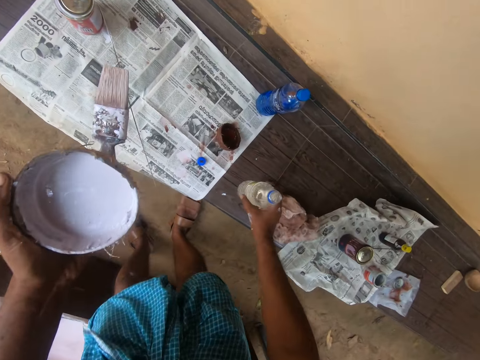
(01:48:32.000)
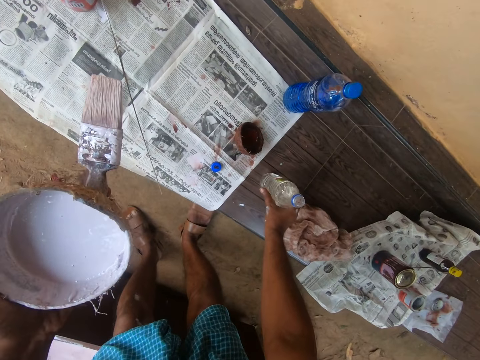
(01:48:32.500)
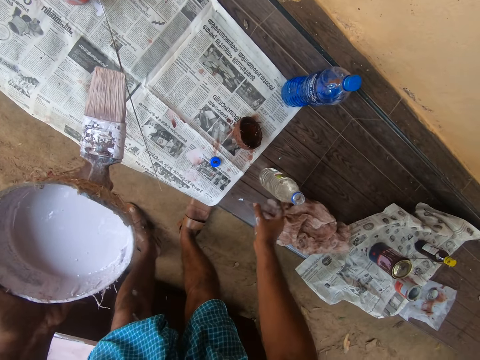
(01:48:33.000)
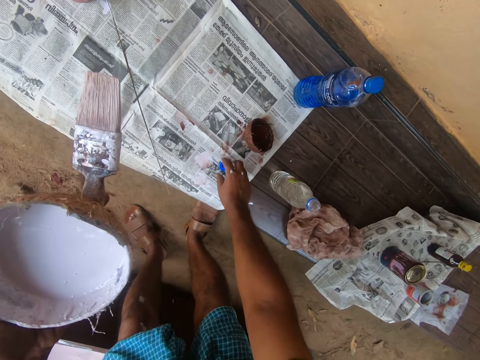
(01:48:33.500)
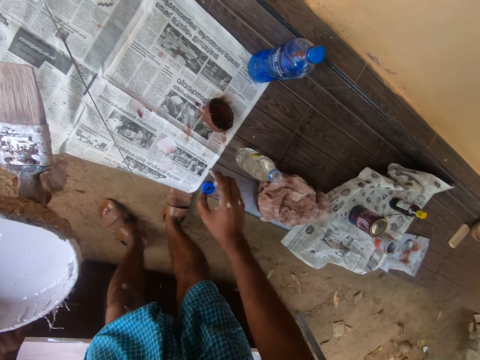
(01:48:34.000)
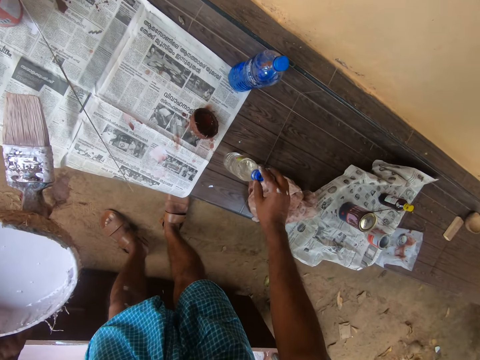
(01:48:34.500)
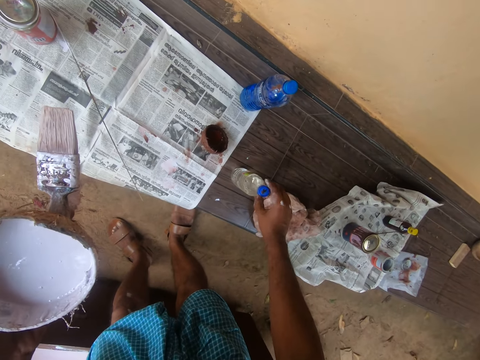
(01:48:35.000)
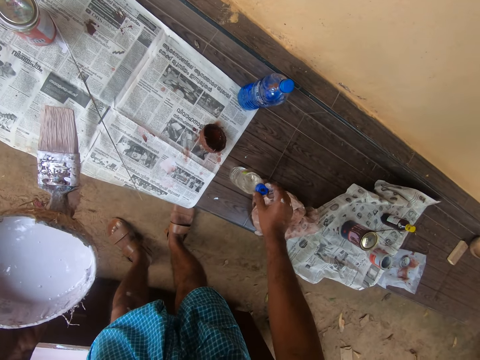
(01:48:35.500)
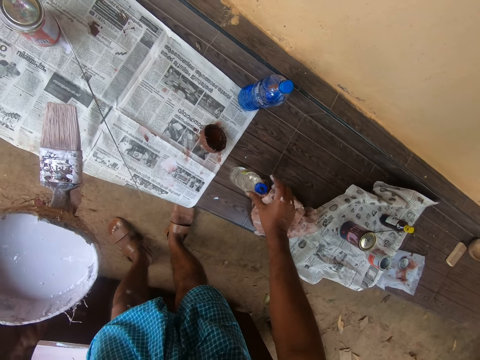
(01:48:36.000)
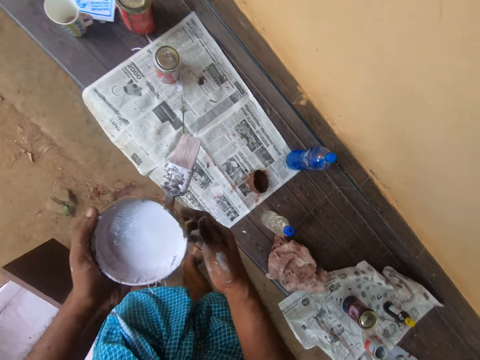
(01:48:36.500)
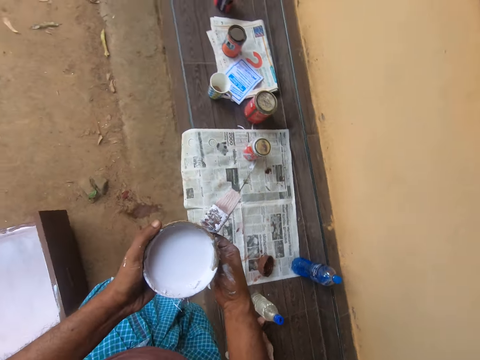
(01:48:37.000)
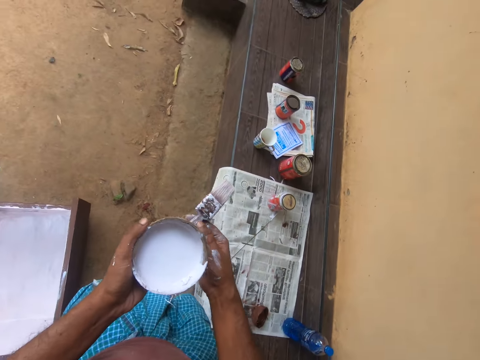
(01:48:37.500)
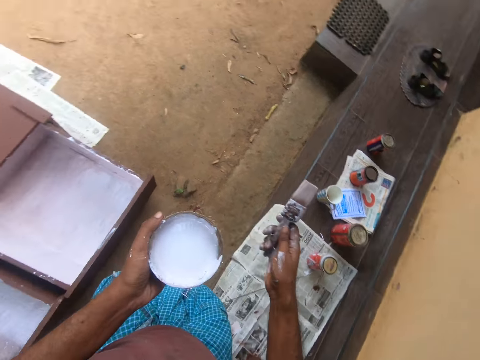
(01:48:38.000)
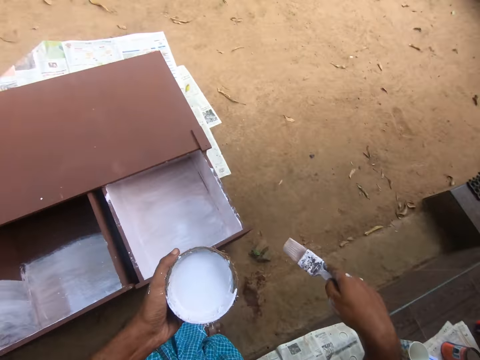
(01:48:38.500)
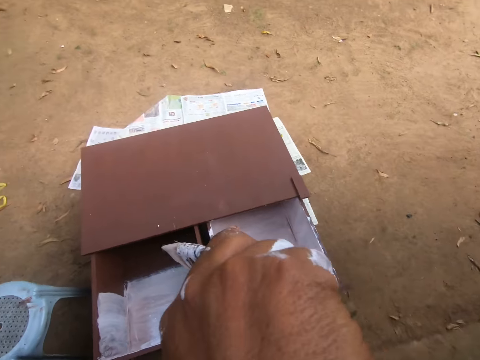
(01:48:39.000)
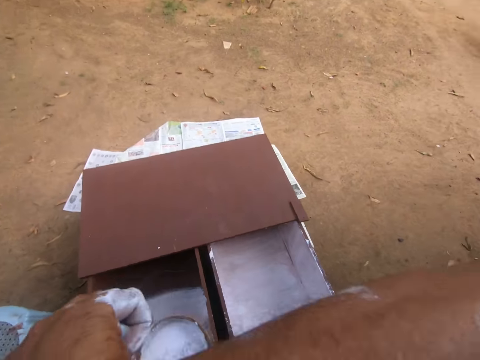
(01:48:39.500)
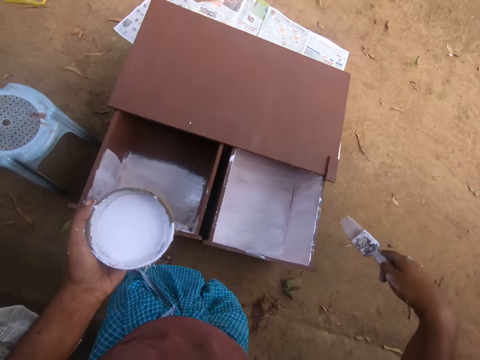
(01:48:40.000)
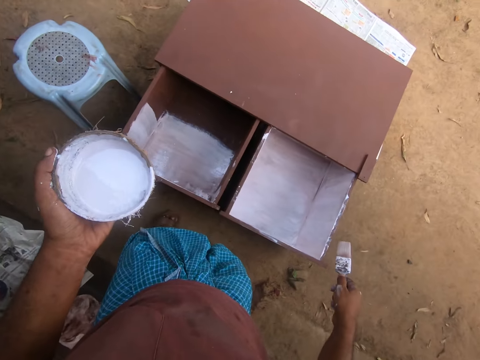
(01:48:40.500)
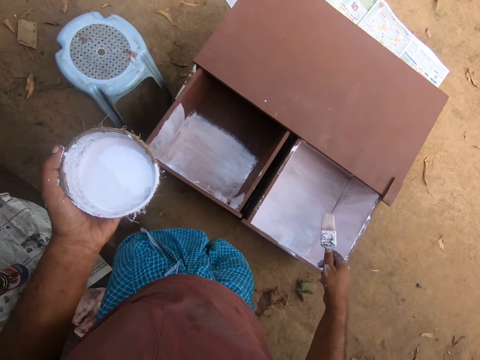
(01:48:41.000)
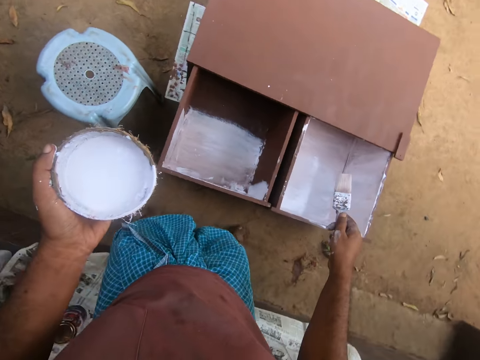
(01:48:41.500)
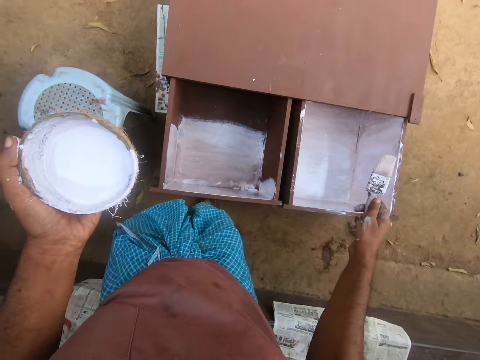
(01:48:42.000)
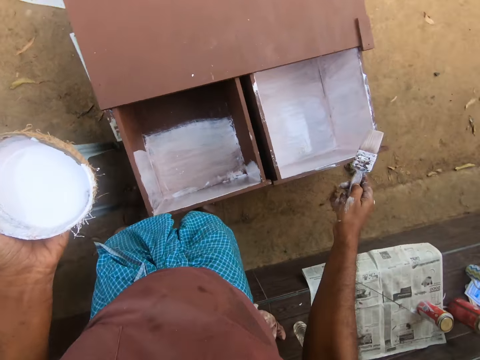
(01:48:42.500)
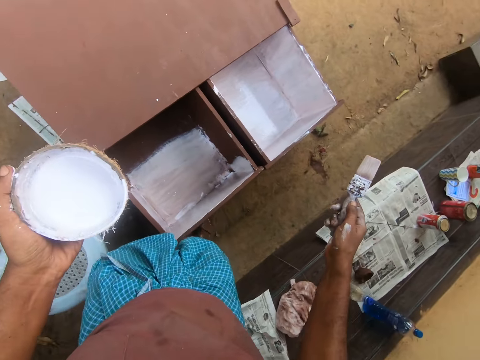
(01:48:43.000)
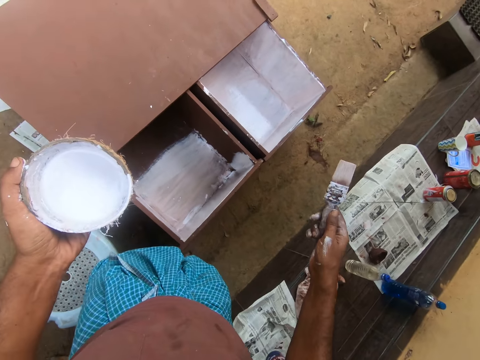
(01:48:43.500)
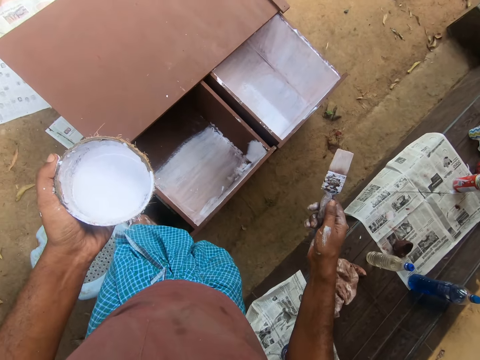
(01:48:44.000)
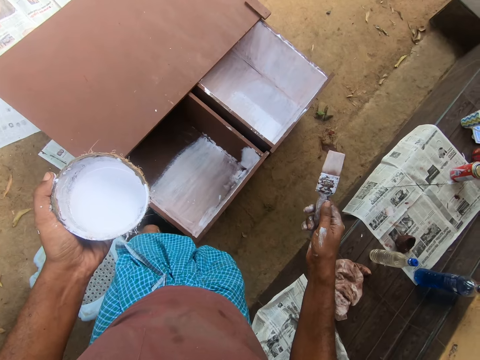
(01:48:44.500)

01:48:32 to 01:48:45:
The camera wearer drops the bottle of thinner on the pavement. He picks up the bottle cover on the pavement. He closes the bottle with the cover. He passes the paintbrush to his right hand. He rubs his nose. He walks around.

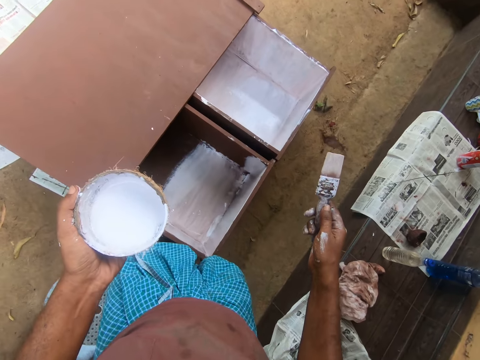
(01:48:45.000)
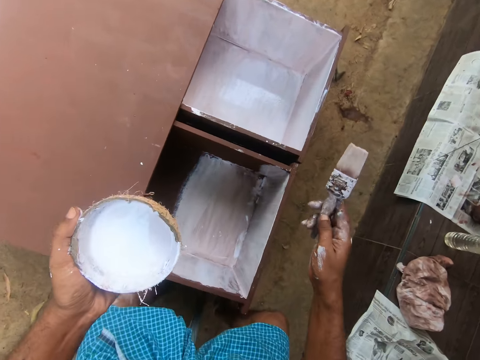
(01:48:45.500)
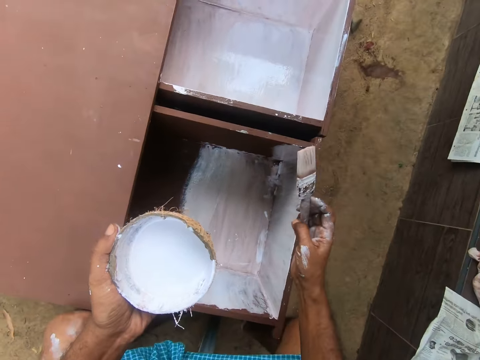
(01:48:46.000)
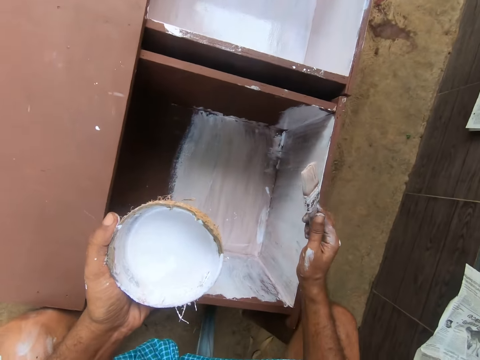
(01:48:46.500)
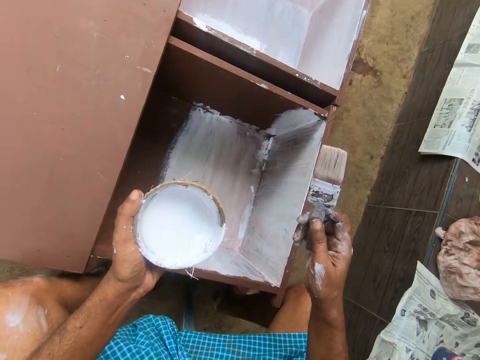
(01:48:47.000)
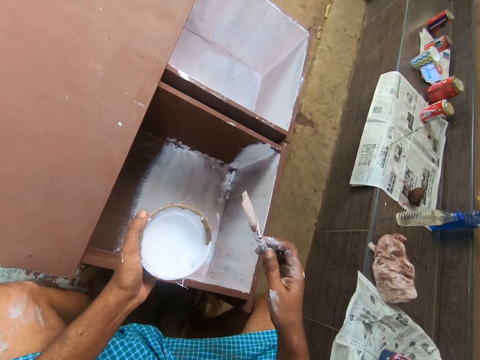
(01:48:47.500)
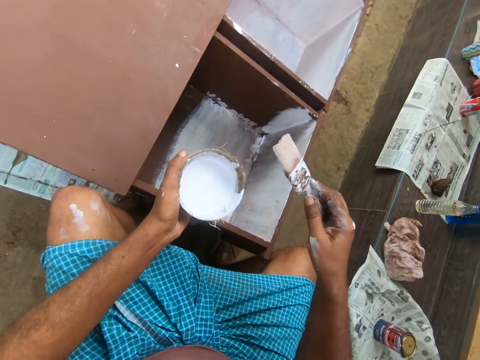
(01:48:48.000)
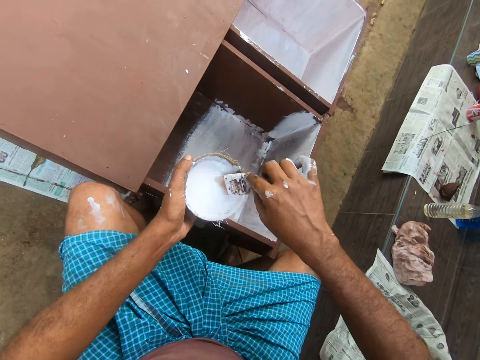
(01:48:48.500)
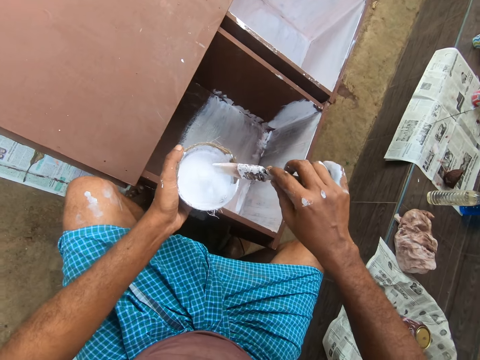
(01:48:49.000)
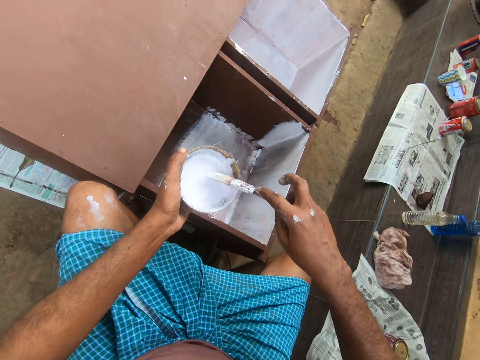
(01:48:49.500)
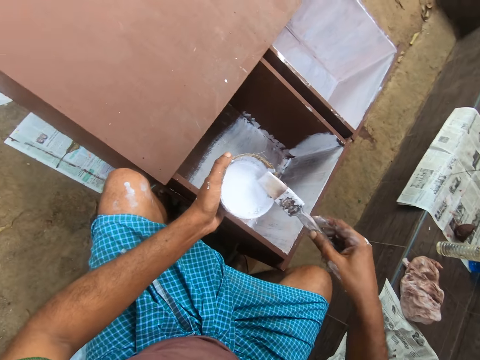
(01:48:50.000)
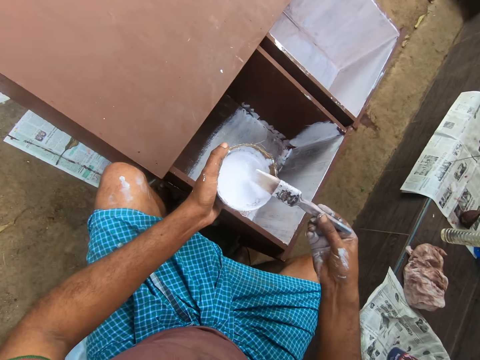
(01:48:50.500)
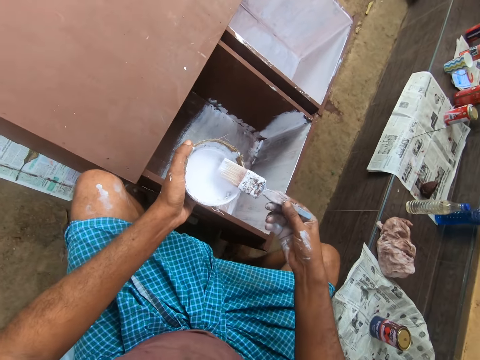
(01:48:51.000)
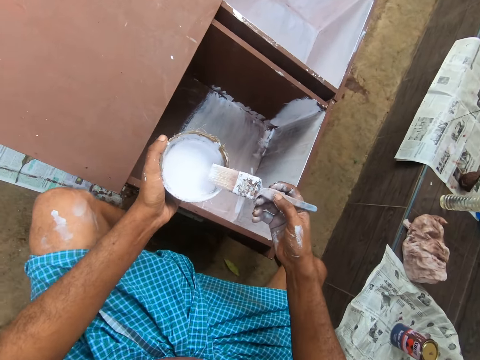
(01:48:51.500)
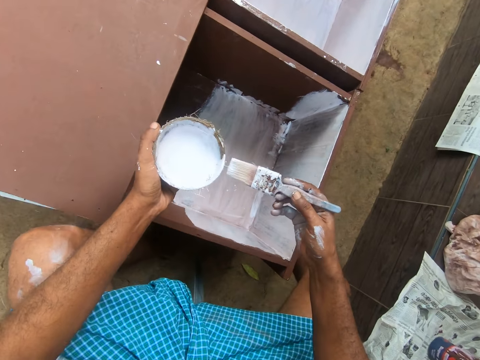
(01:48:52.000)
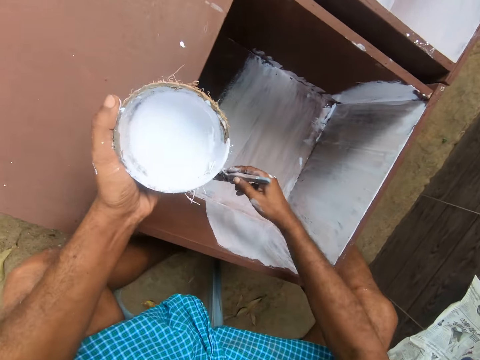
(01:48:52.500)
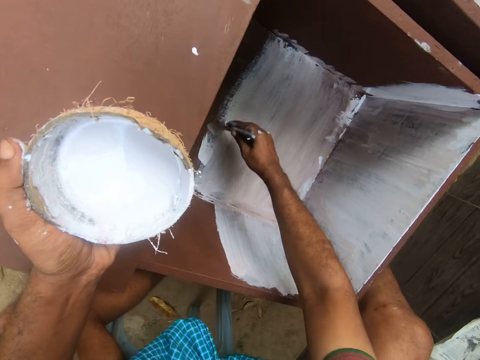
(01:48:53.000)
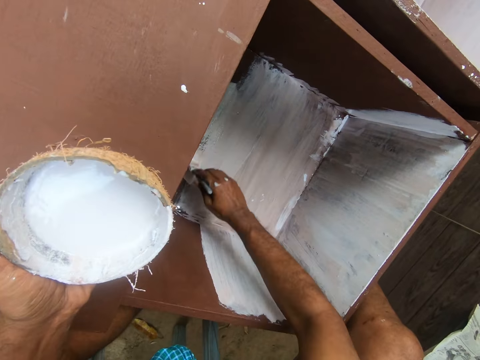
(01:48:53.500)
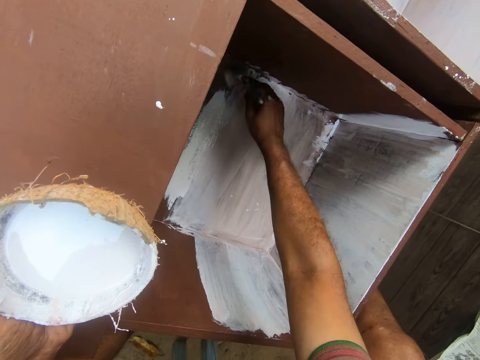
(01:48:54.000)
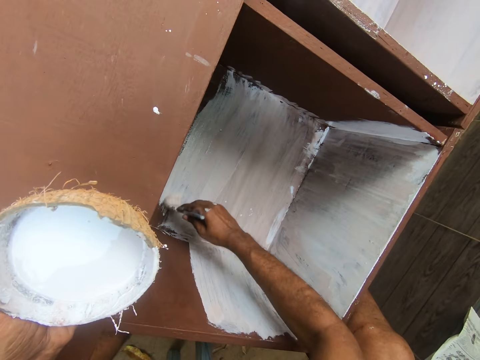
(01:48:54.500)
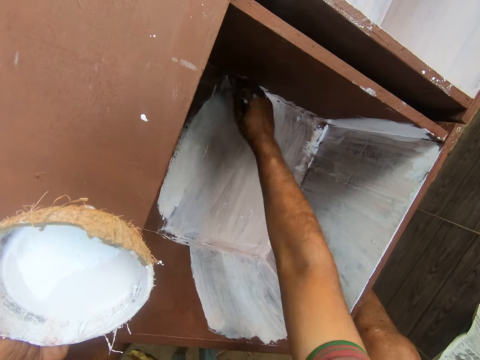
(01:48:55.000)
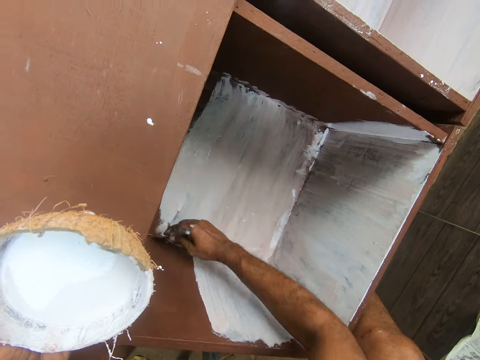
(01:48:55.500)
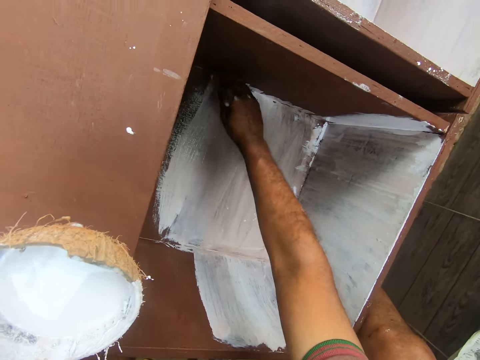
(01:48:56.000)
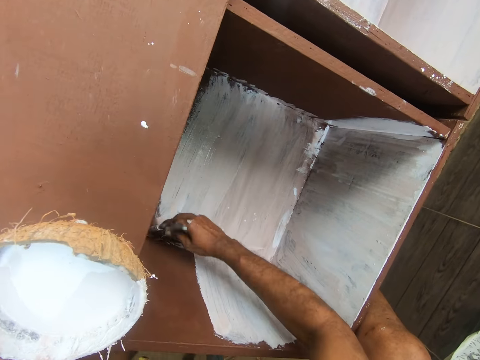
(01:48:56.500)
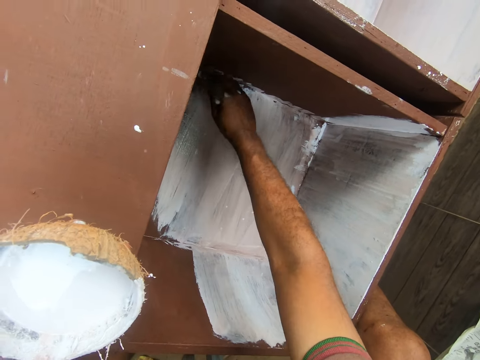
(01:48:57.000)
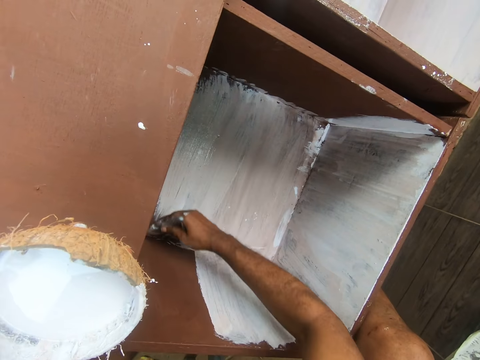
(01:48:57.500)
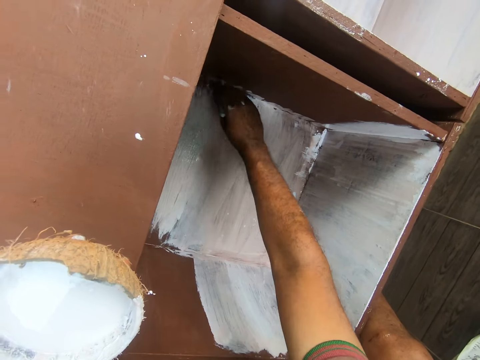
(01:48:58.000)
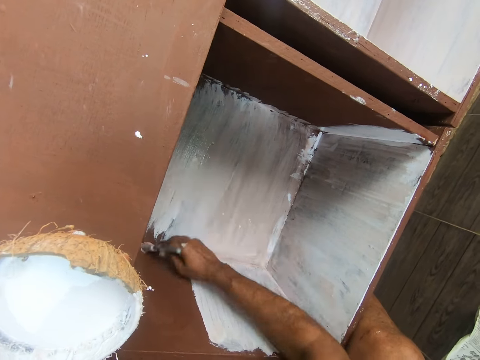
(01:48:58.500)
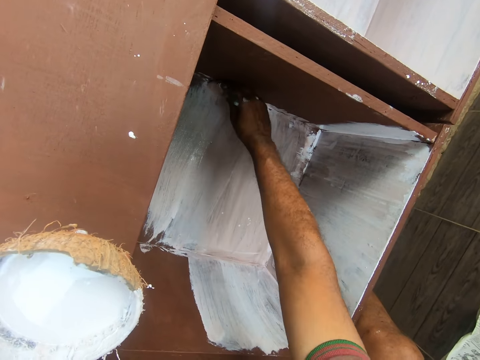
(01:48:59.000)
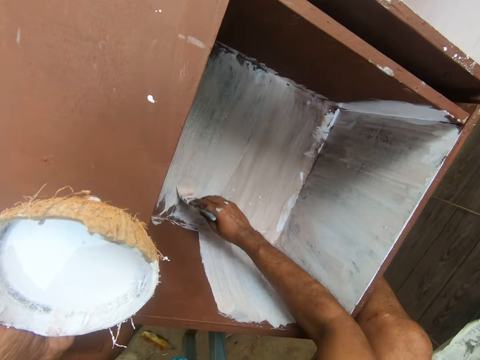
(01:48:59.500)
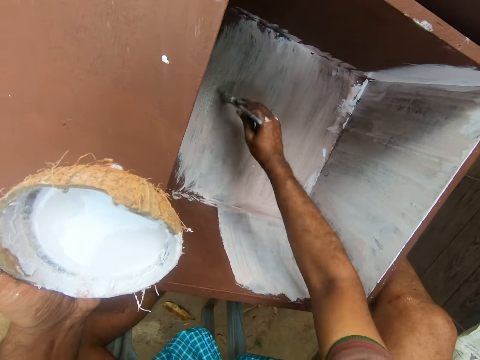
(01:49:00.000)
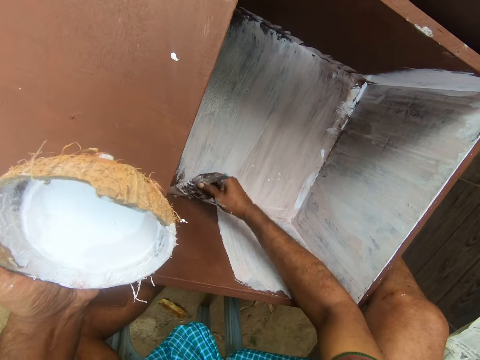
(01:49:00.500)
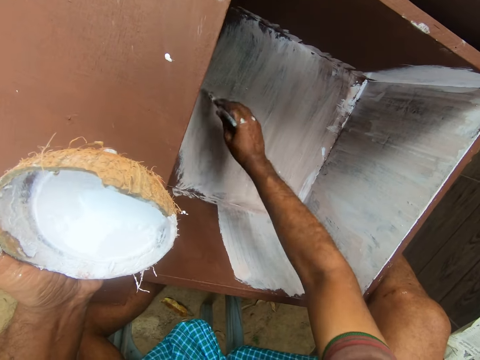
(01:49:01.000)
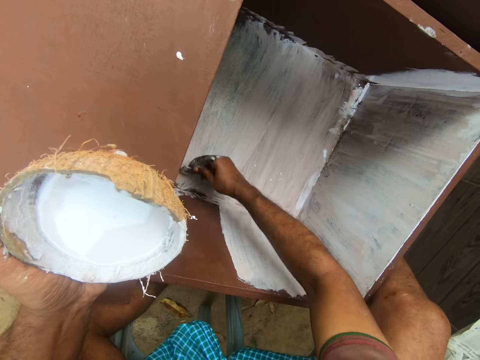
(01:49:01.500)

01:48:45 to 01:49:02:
The camera wearer sits on a chair. He dips the paintbrush into the paint in the coconut shell on his left hand. He drains the paint on the paintbrush on the edge of the coconut shell. He paints the wardrobe with the paintbrush with his right hand.
